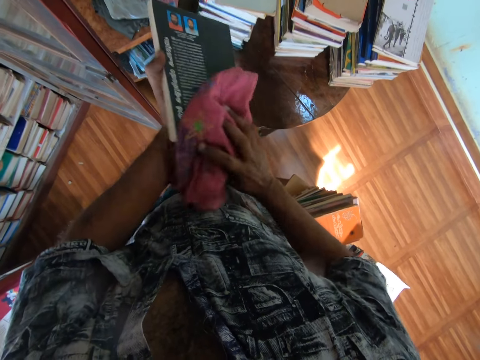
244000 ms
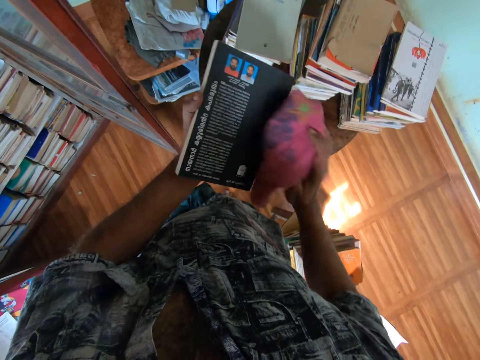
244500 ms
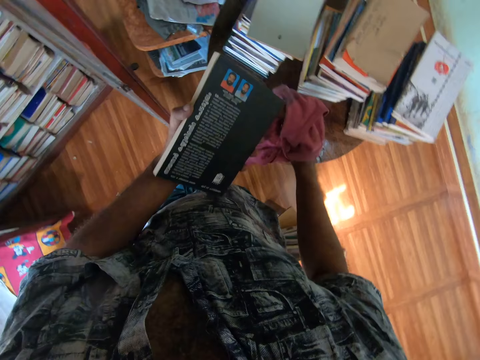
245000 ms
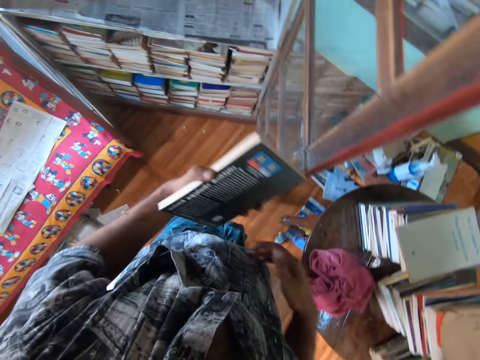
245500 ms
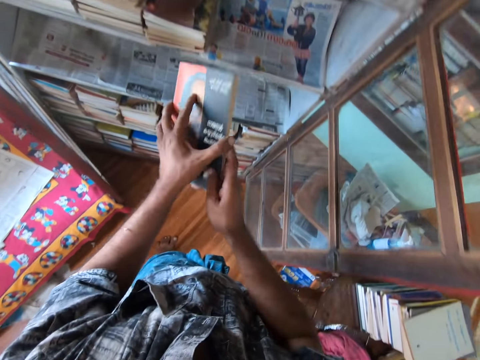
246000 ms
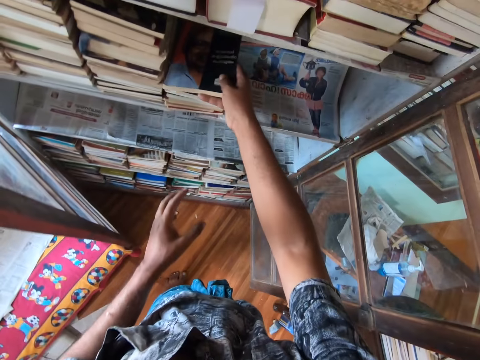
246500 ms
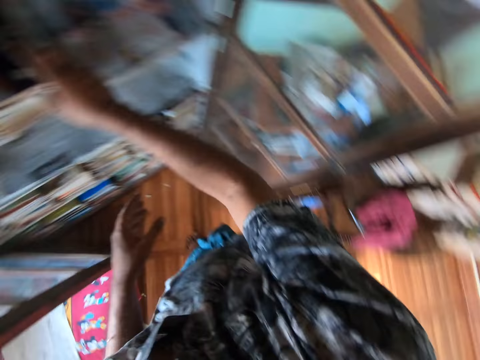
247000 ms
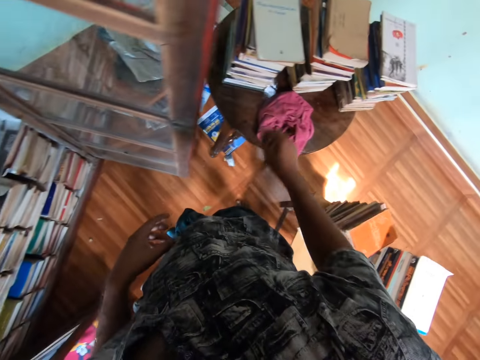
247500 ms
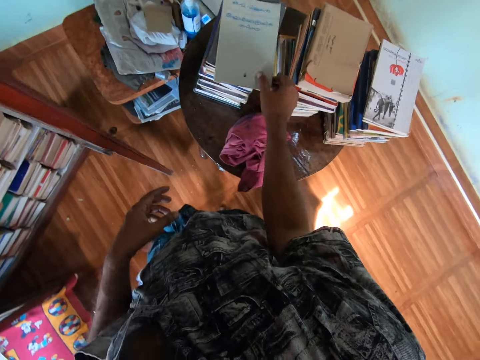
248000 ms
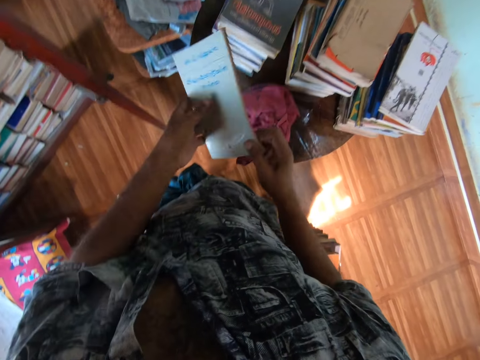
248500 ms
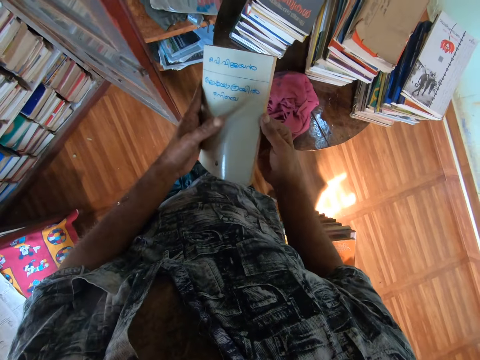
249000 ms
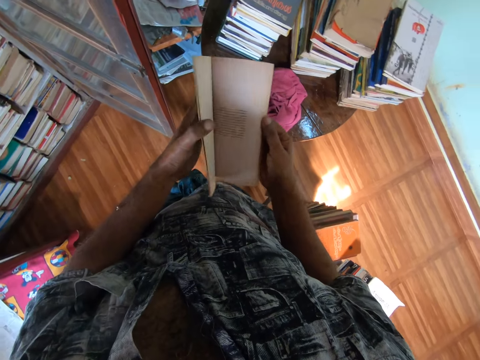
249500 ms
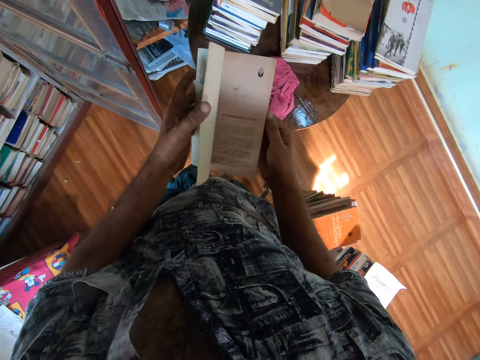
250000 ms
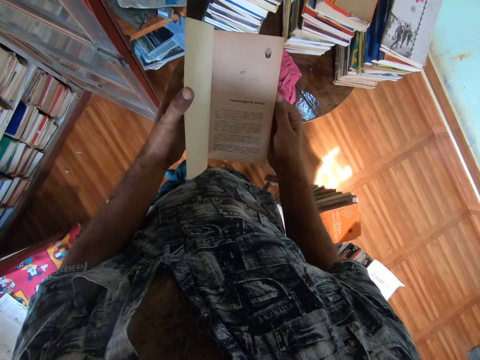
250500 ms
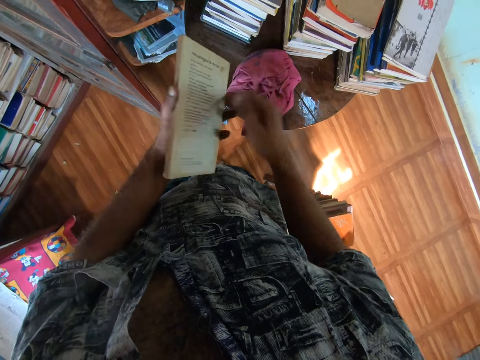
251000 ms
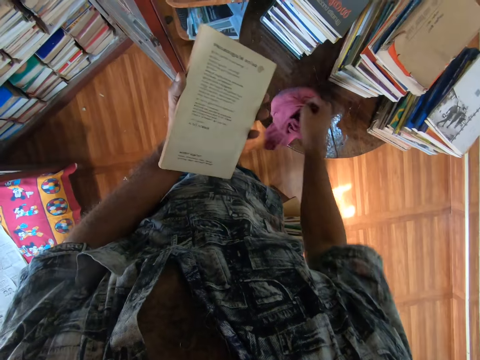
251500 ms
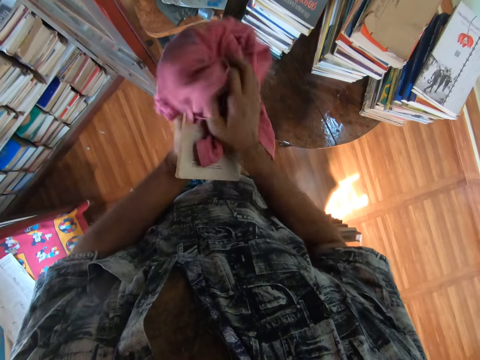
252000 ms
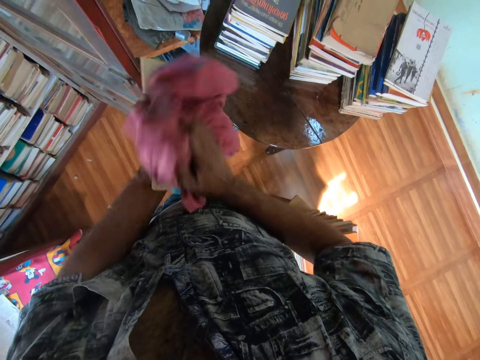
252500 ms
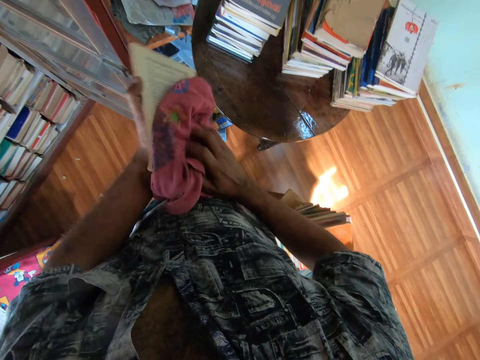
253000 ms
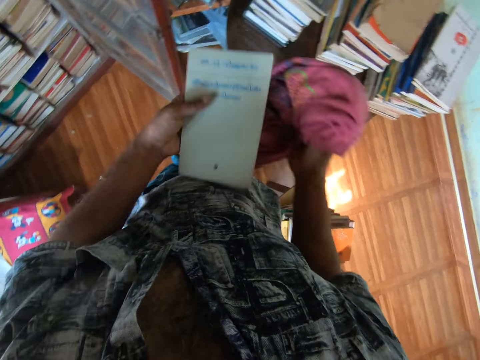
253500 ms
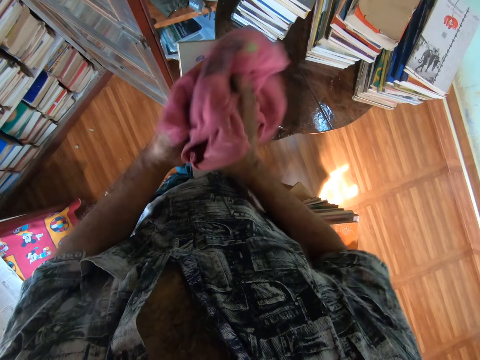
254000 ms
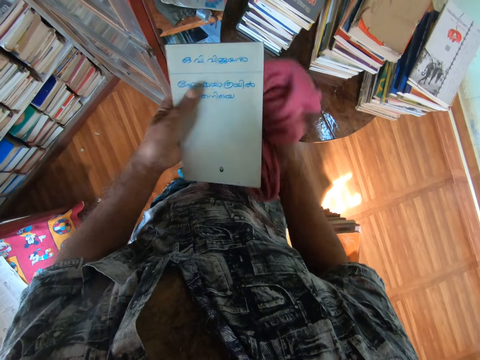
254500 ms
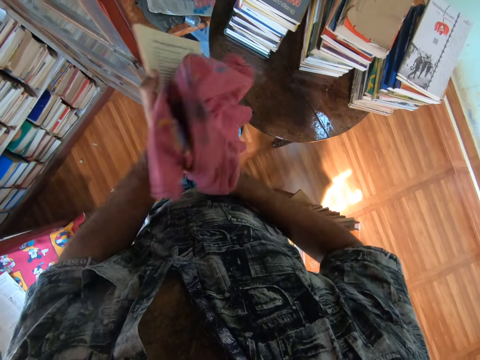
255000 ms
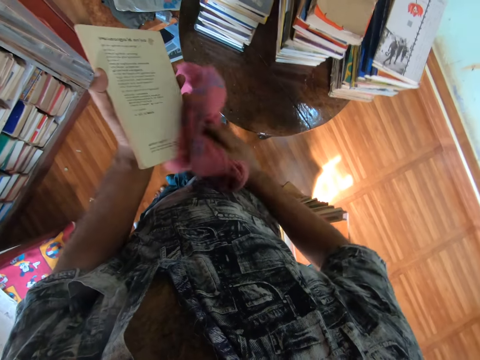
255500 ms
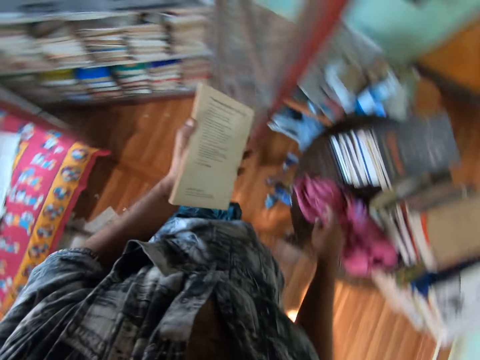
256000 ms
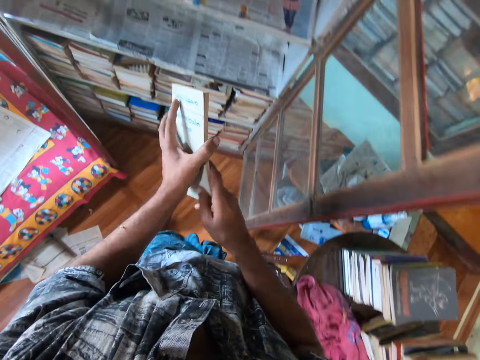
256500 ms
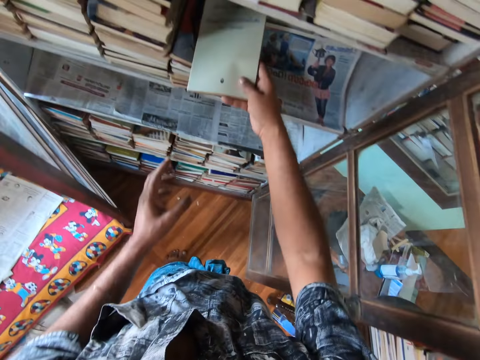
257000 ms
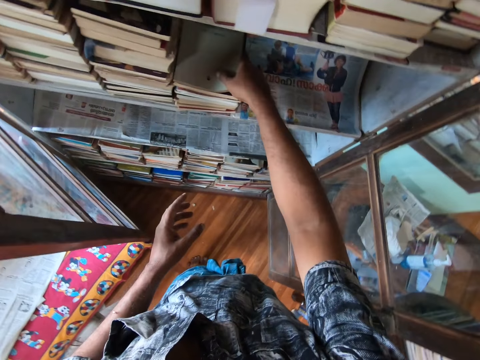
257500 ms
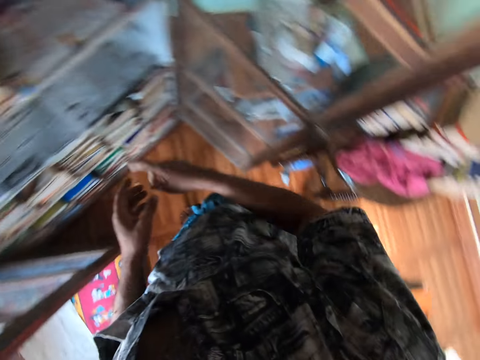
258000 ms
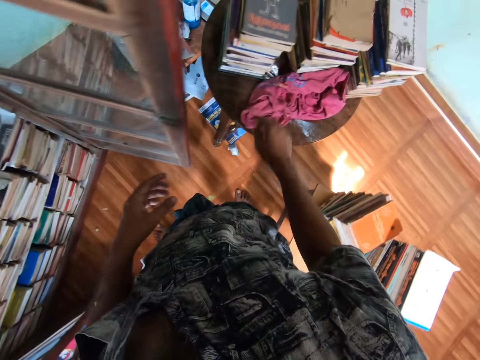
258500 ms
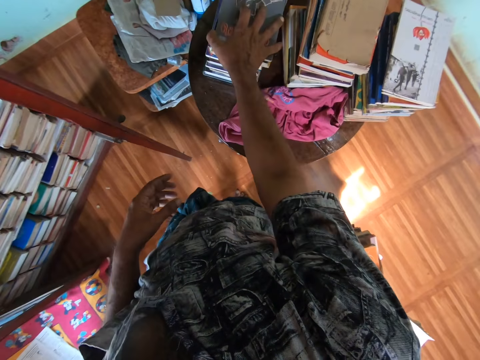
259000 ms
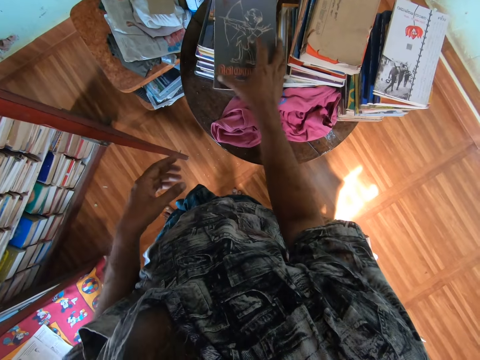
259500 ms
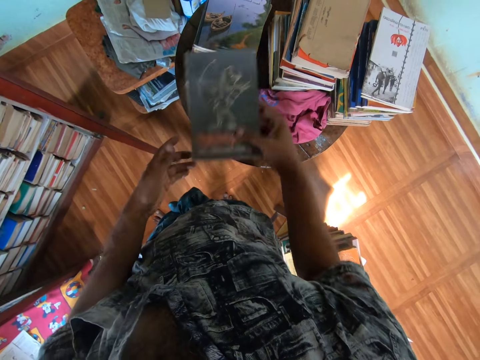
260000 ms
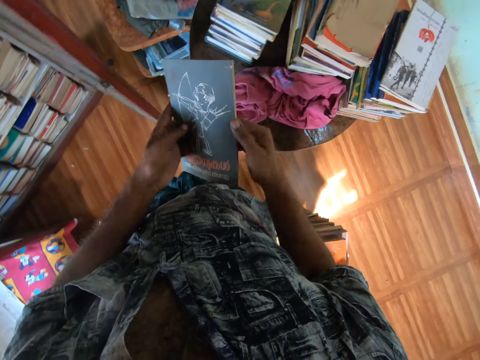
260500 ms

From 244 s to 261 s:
The camera wearer puts the piece of cloth on the table. They put the book in the bookshelf. They pick a book from the table. They open pages of the book. They pick a piece of cloth from the table. They wipe the book with the piece of cloth. They put the piece of cloth on the table. They put the book in the bookshelf. They pick a book from the table. They flip the page.

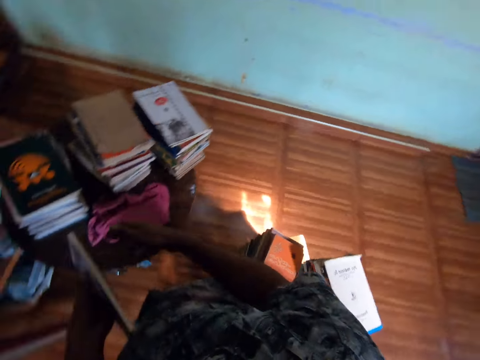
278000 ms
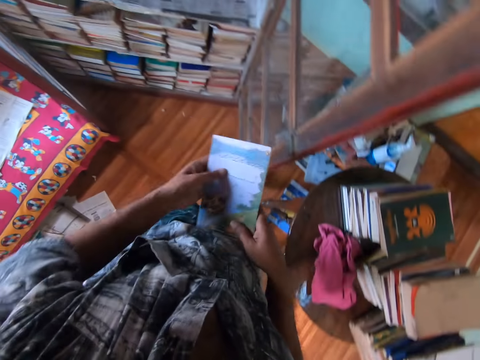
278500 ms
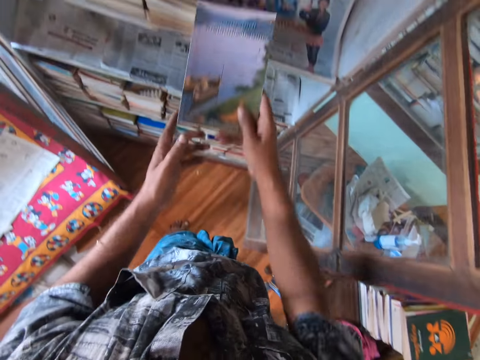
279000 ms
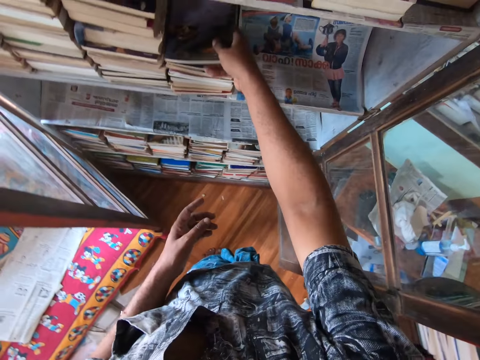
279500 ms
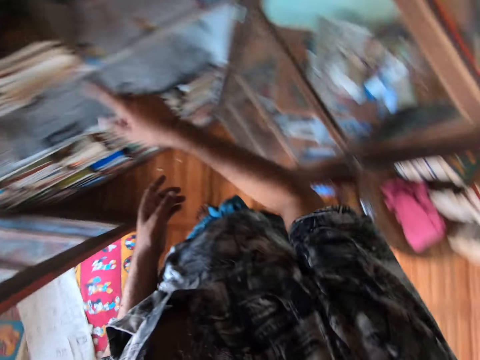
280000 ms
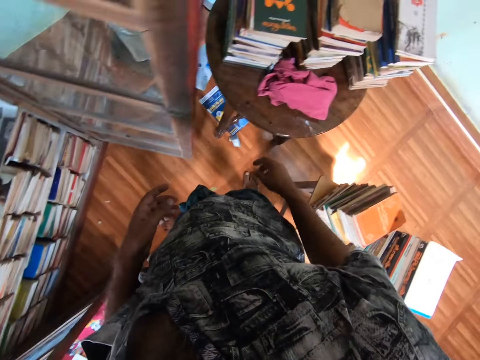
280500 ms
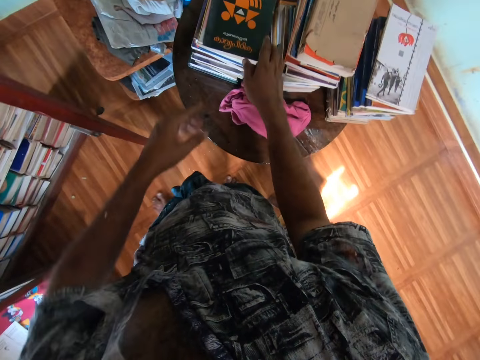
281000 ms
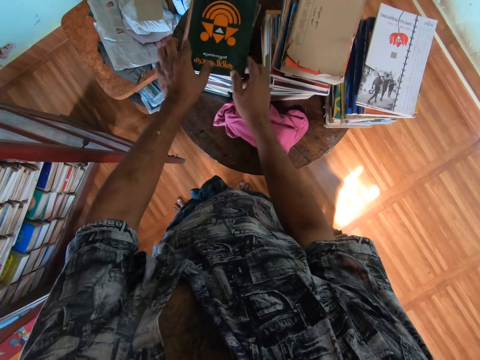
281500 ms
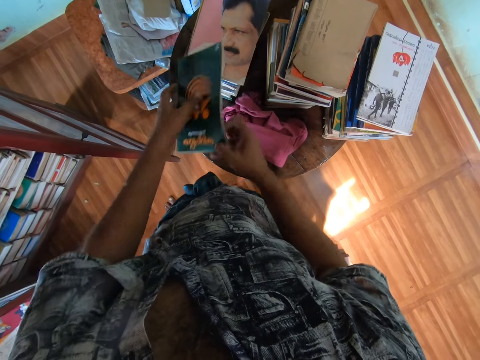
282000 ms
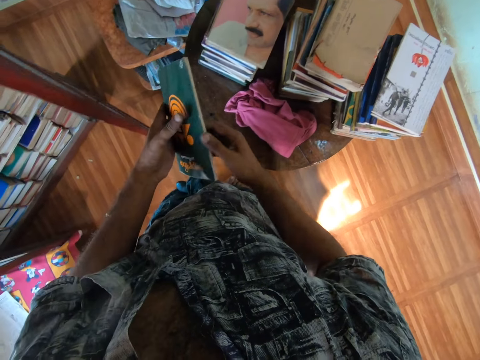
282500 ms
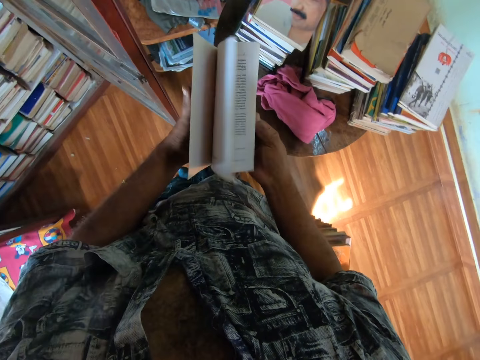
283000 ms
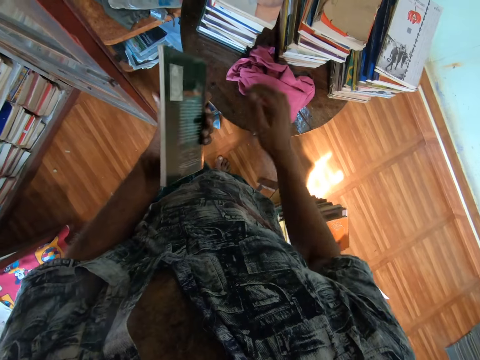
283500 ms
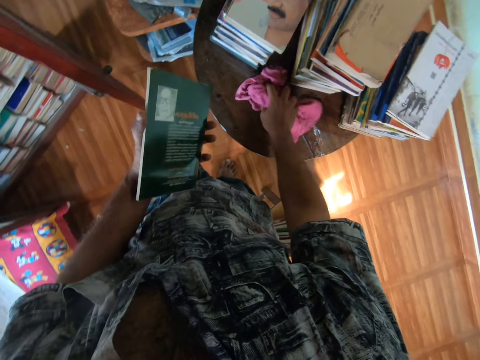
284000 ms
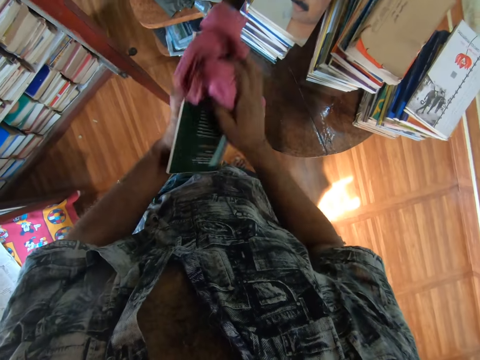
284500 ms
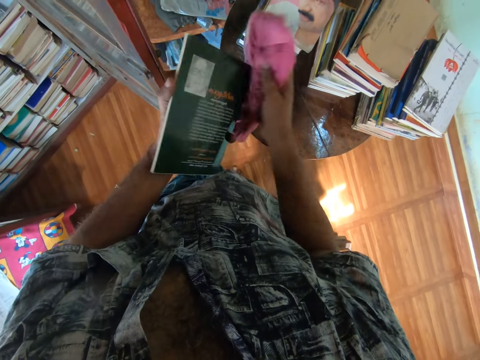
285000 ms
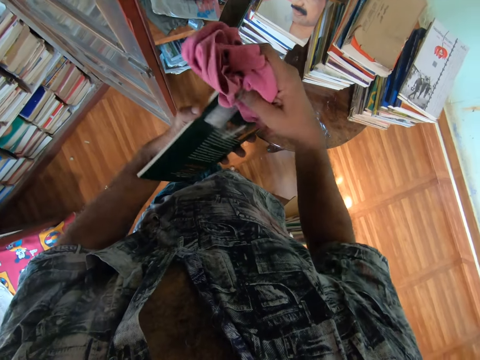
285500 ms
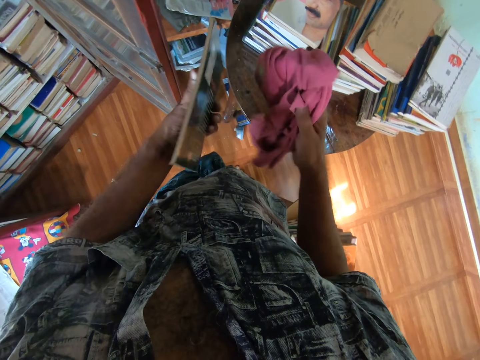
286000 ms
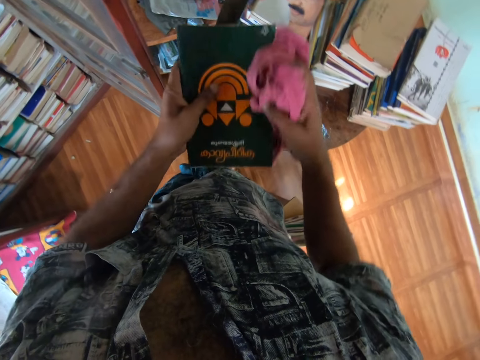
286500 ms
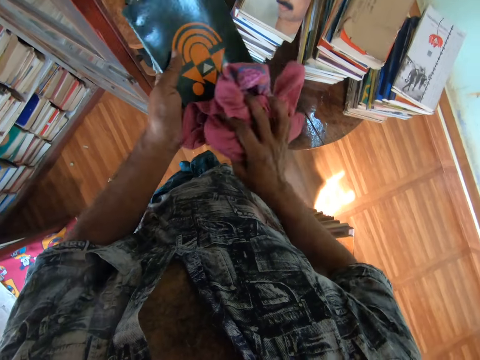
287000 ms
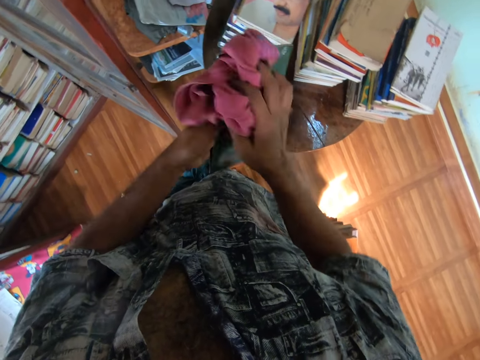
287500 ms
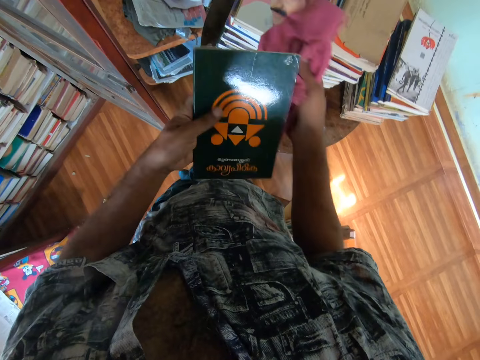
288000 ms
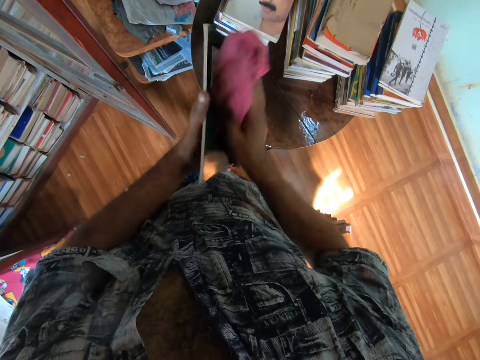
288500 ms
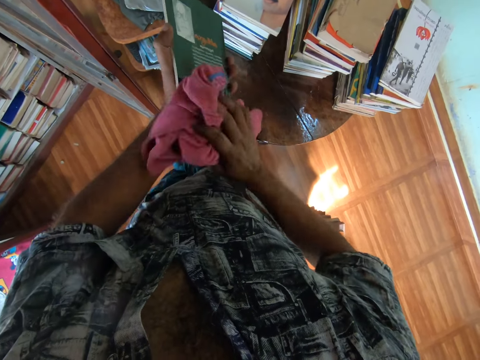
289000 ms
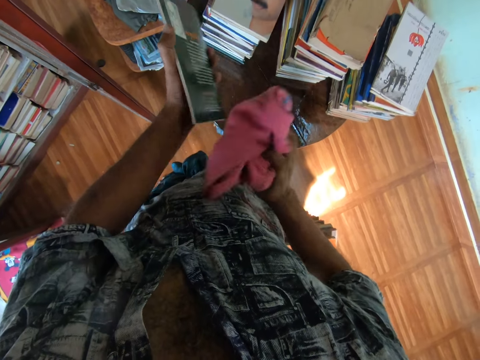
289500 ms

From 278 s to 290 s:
The camera wearer drops the cloth. They put the book in the bookshelf. They pick a book from the table. They open pages of the book. They pick a piece of cloth from the table. They wipe the book with the piece of cloth.
